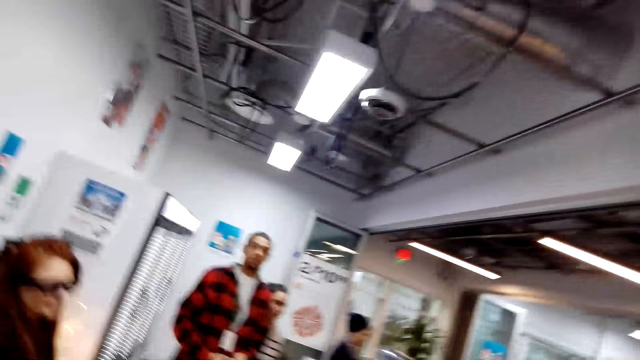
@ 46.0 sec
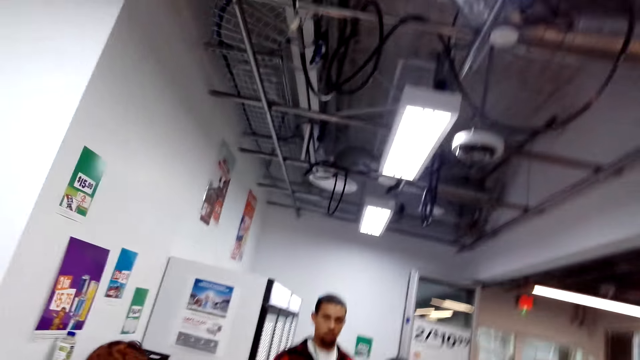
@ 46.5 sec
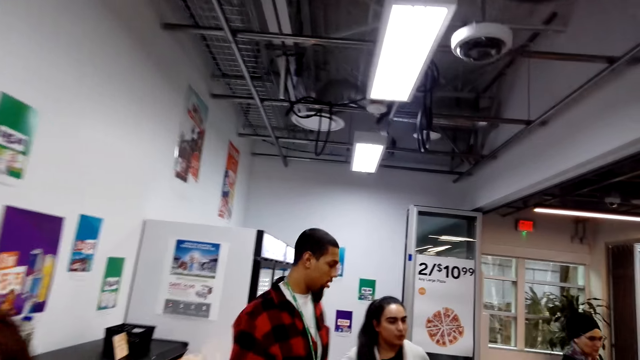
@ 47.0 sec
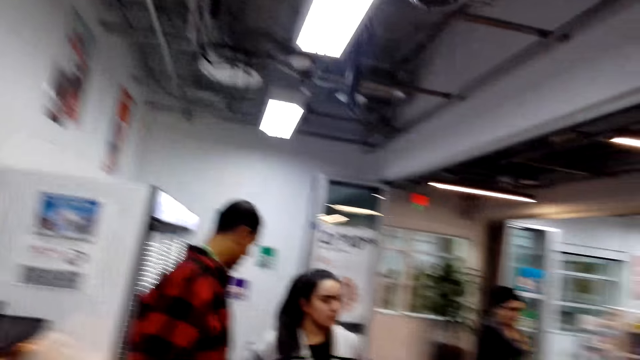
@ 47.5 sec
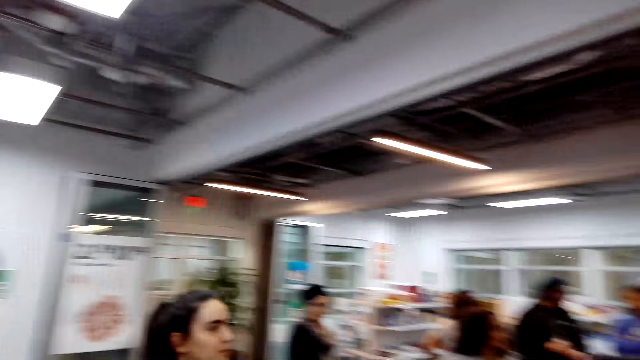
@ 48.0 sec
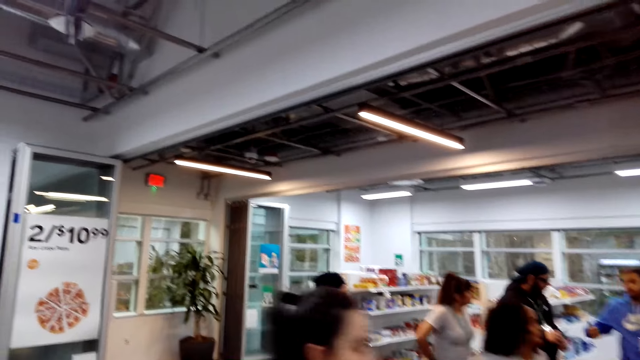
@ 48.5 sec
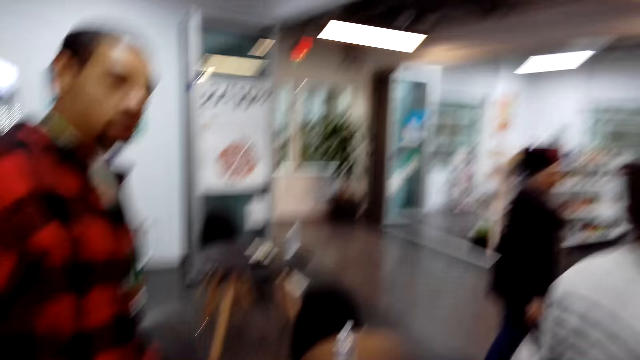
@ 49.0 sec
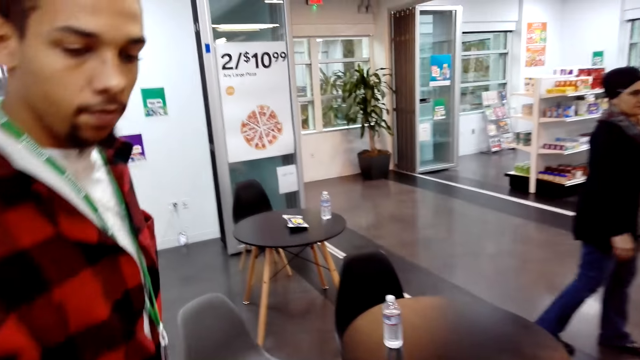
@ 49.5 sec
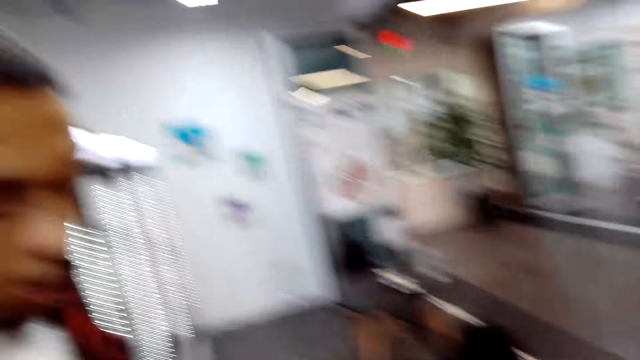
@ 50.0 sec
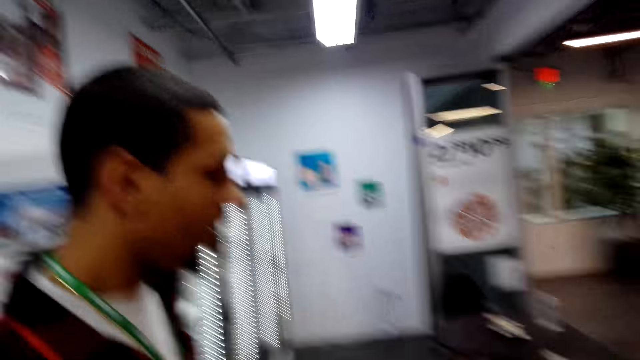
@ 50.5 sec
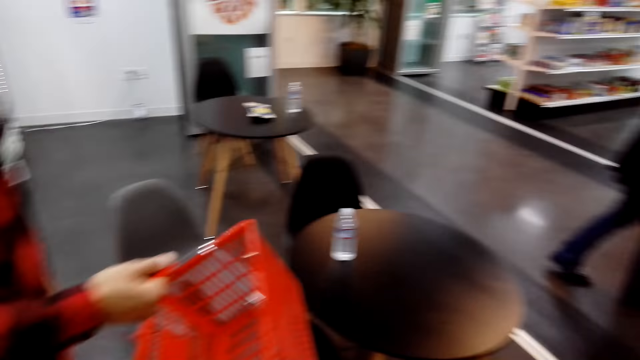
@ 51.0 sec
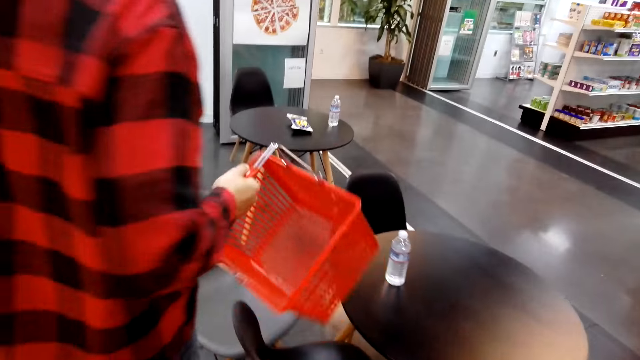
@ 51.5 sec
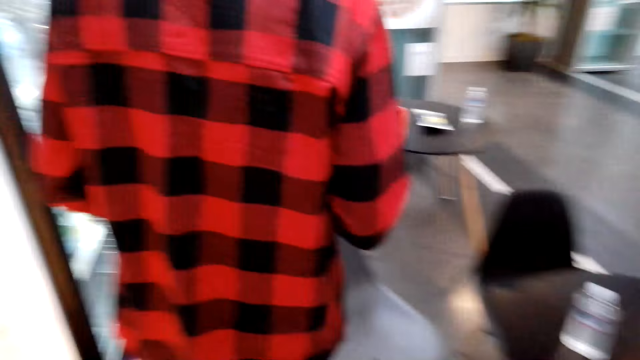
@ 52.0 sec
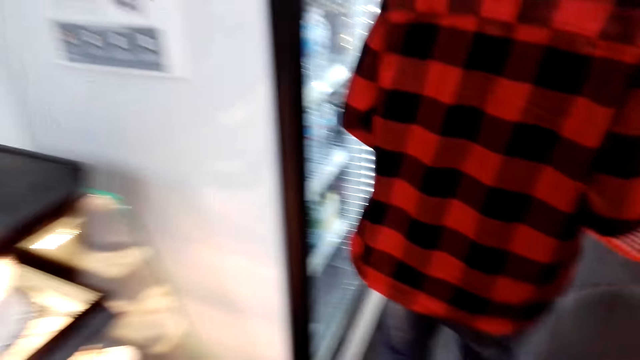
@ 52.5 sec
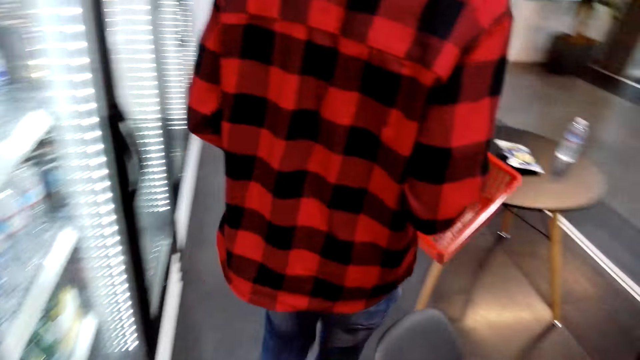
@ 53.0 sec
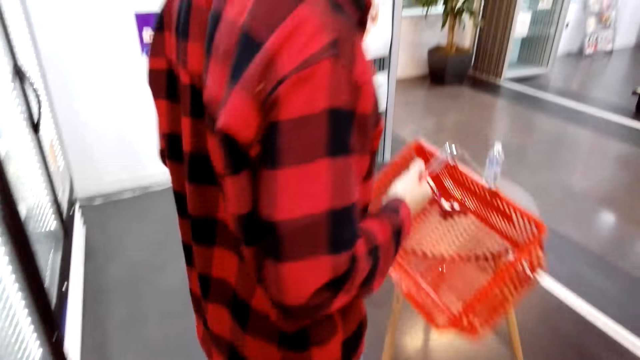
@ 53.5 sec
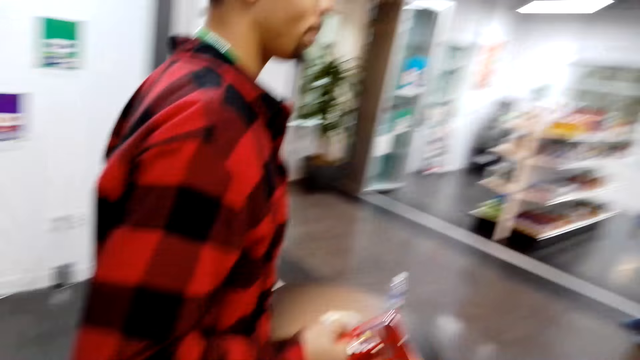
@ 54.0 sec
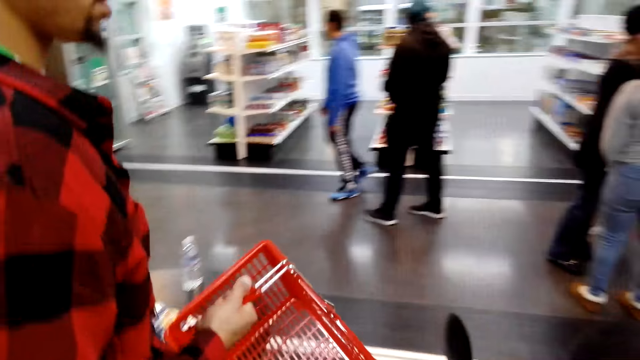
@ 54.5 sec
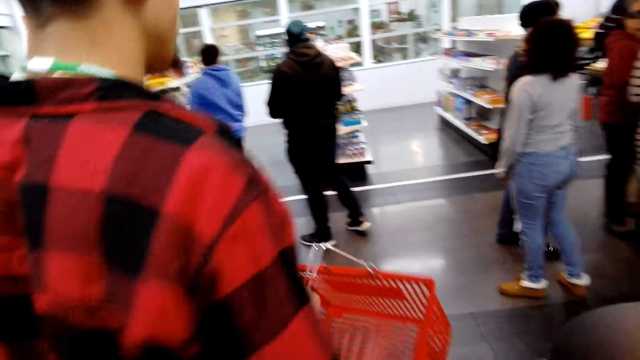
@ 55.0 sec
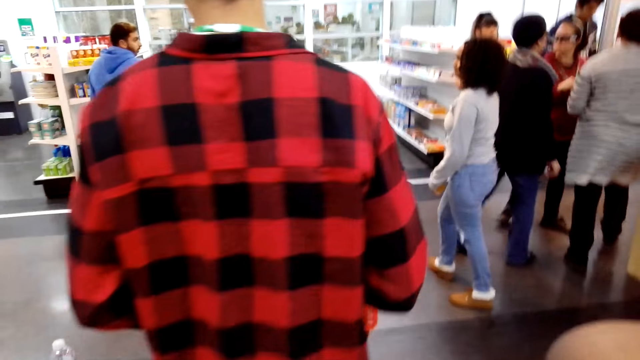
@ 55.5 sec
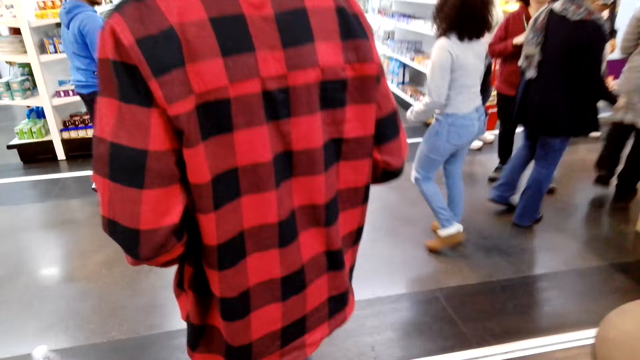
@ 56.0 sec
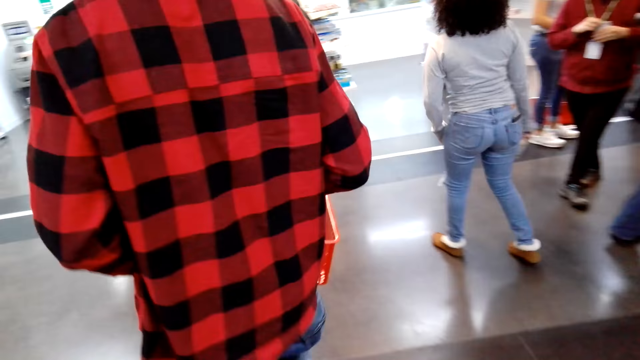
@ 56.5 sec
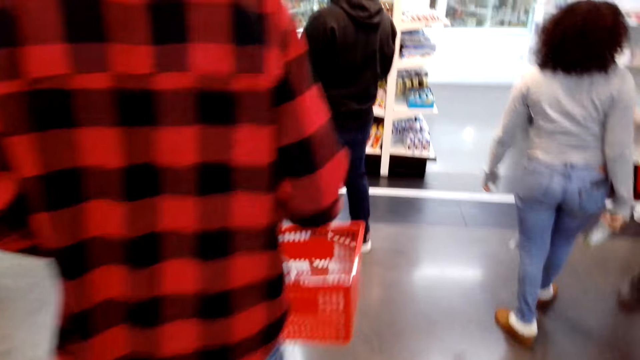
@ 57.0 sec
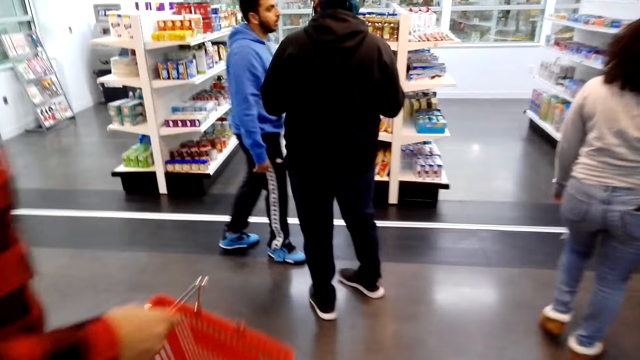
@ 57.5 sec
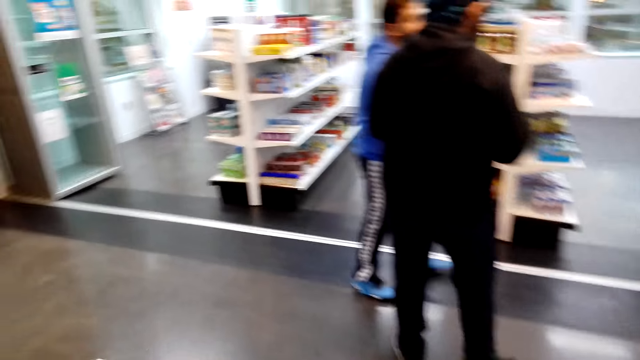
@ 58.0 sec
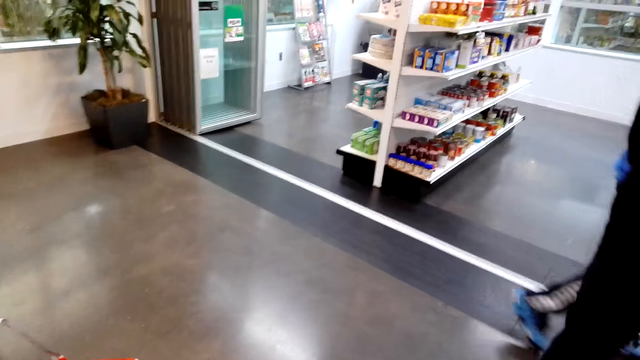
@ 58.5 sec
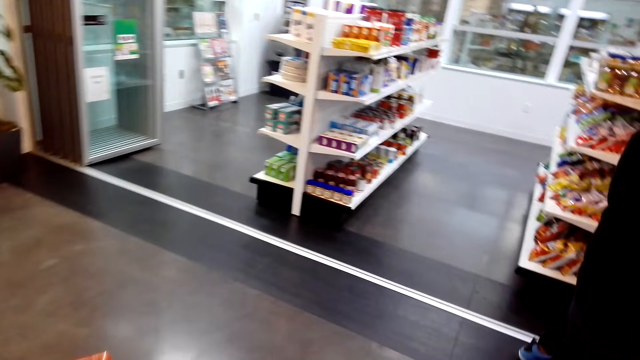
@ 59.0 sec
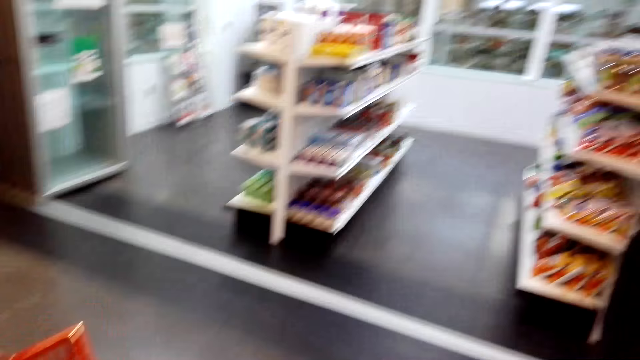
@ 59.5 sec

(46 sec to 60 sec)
A man walks in the supermarket. A woman walks in the supermarket. The man carries a shopping basket, picks up the shopping basket and walks around the shop. The man walks in the supermarket.

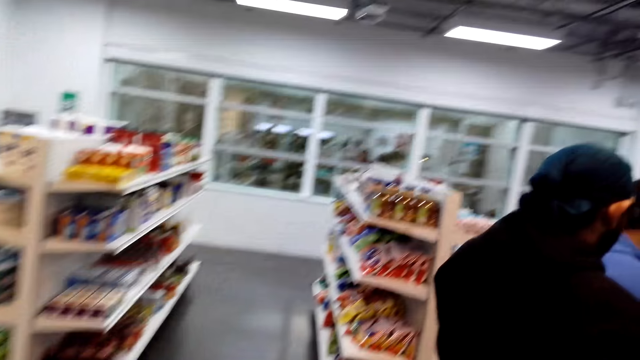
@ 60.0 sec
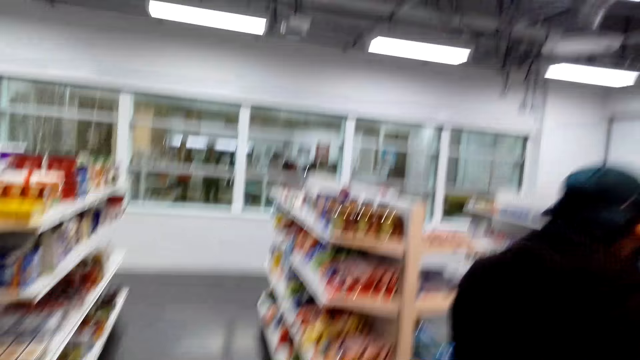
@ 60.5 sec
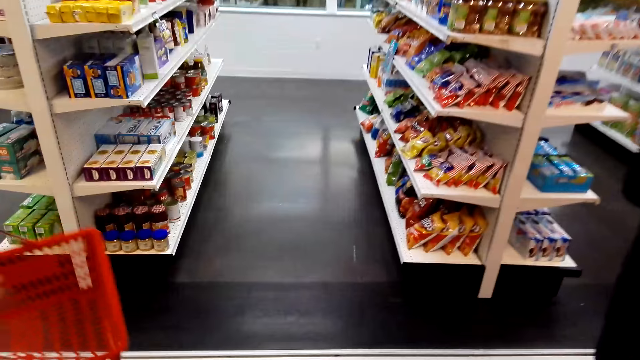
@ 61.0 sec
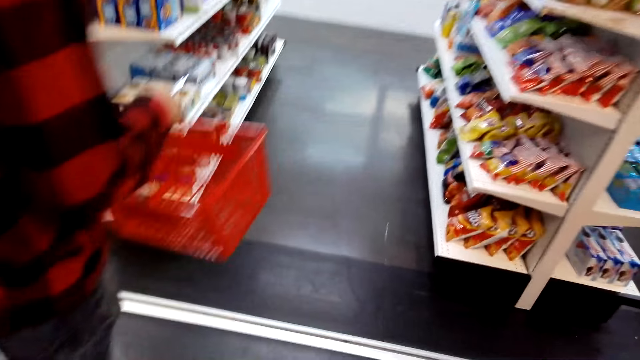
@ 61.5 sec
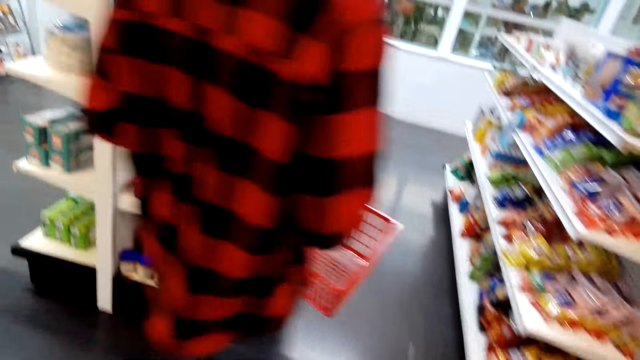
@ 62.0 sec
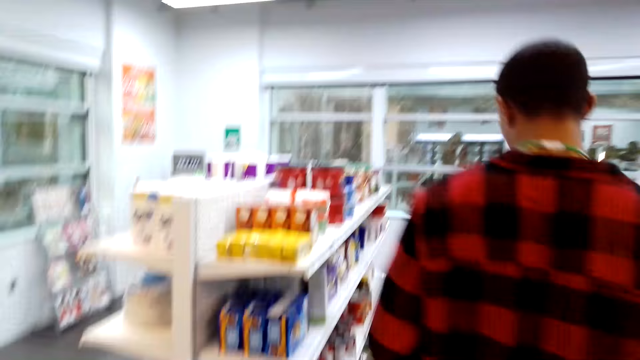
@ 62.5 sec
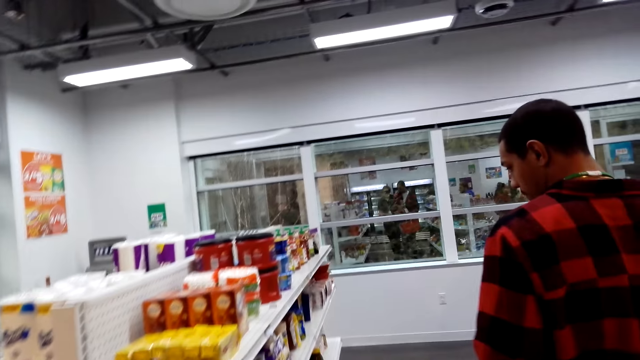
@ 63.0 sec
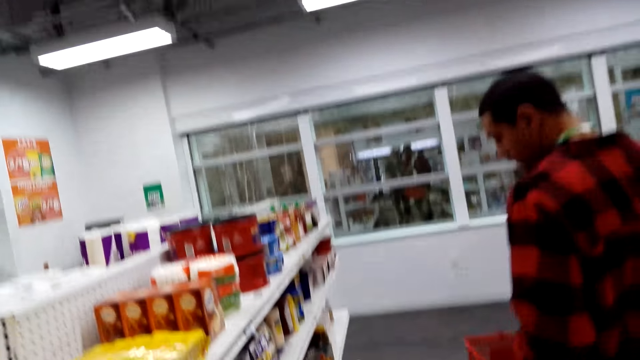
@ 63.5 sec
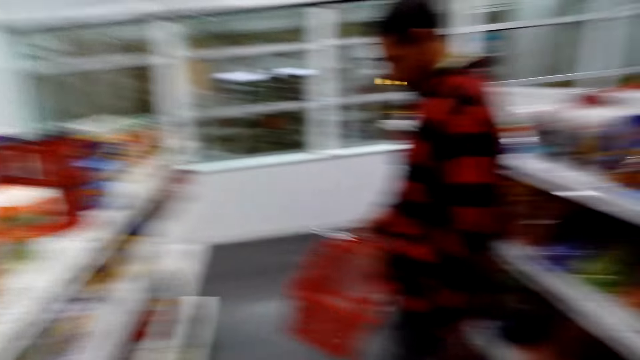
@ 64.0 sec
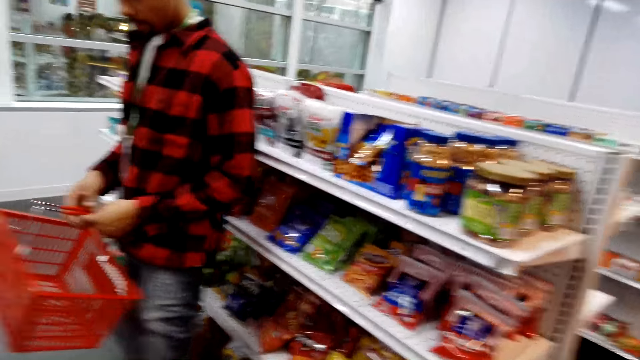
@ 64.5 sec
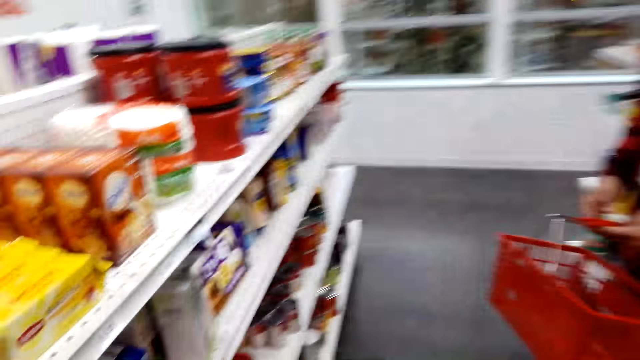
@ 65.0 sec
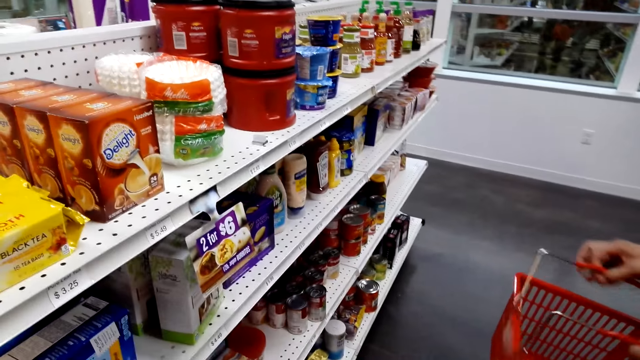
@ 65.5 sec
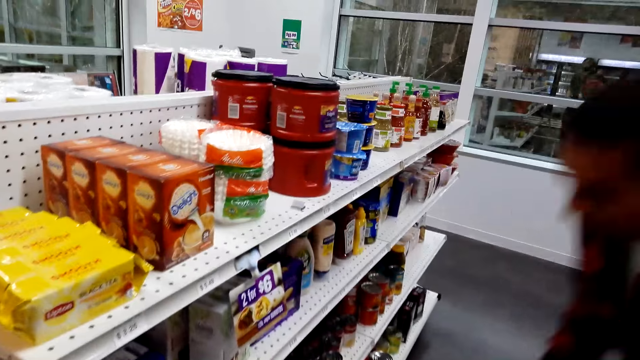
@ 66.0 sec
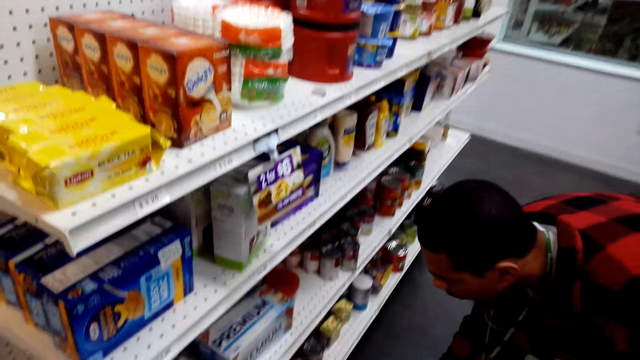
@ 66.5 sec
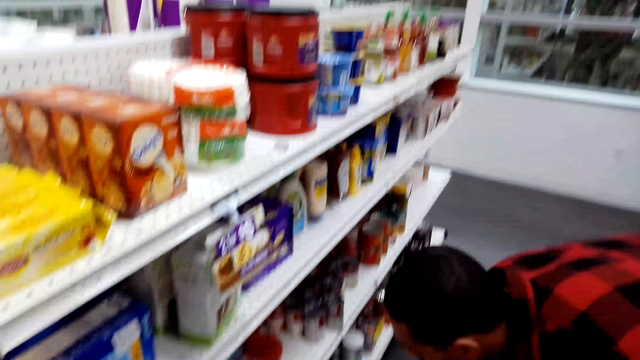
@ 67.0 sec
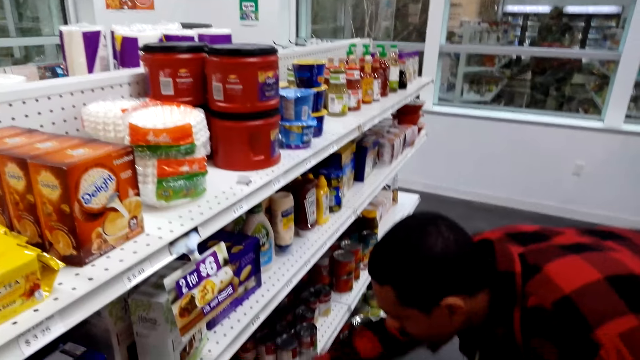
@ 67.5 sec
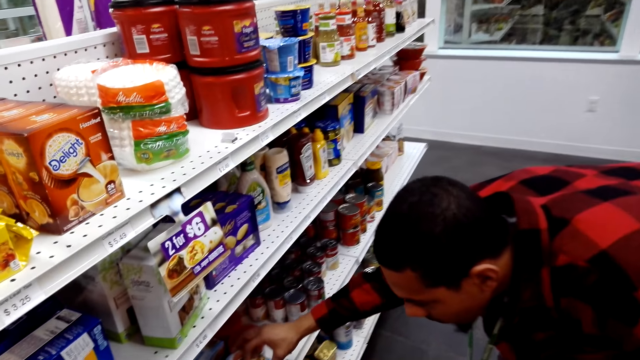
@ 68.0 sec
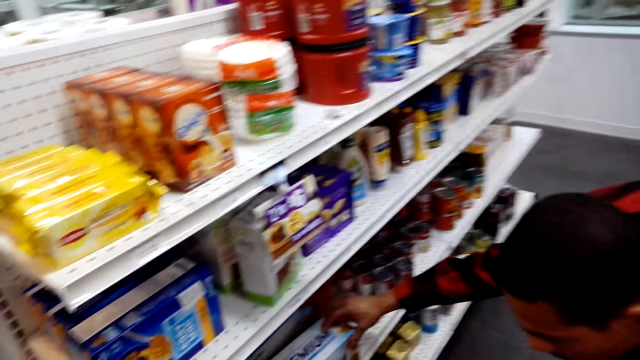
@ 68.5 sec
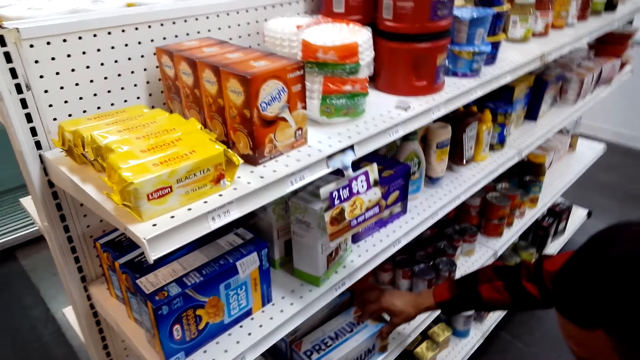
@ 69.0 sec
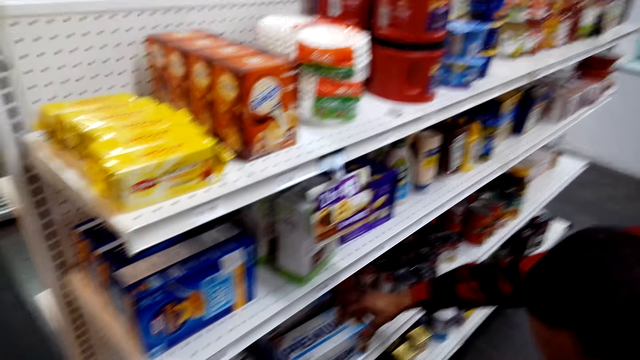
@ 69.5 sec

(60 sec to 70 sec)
The camera wearer walks in the supermarket. A man bends down and touches a premium box in the shelf.
